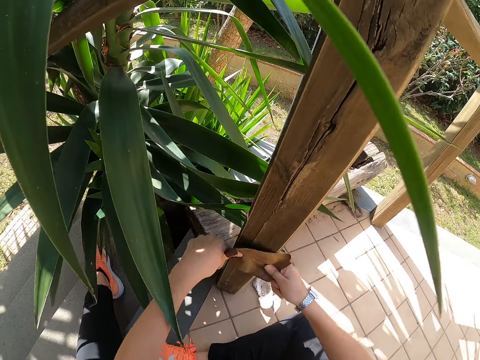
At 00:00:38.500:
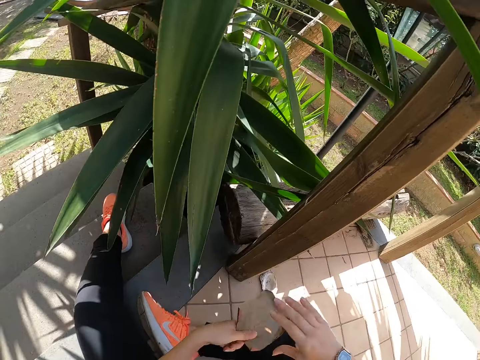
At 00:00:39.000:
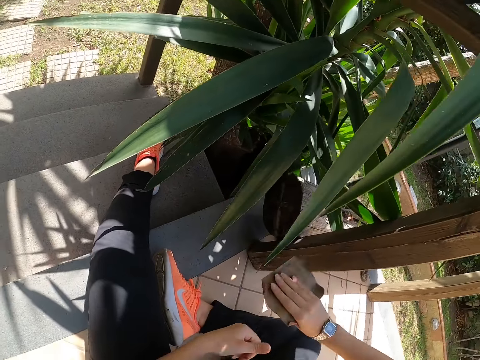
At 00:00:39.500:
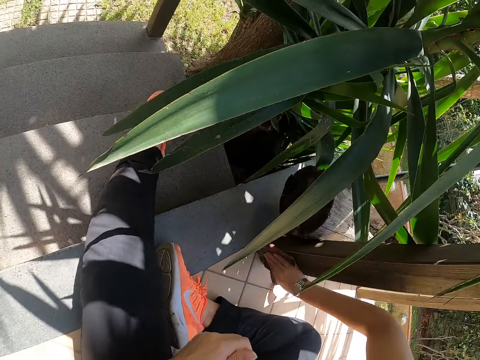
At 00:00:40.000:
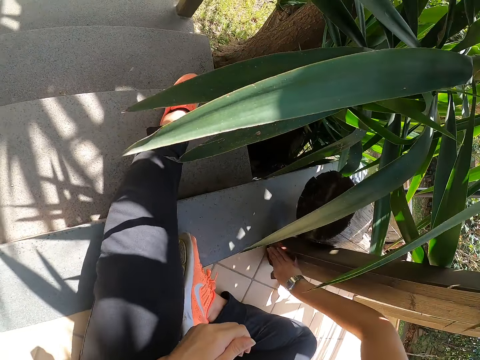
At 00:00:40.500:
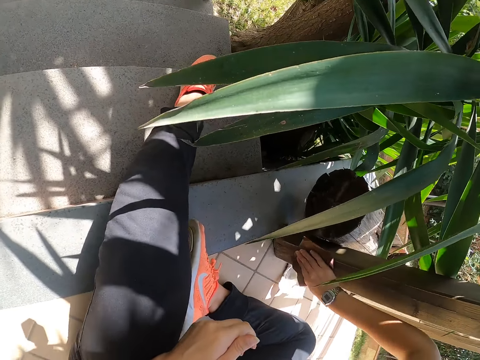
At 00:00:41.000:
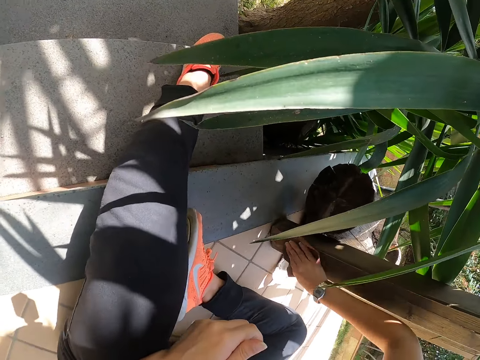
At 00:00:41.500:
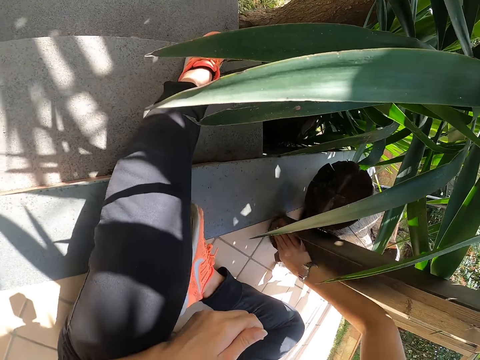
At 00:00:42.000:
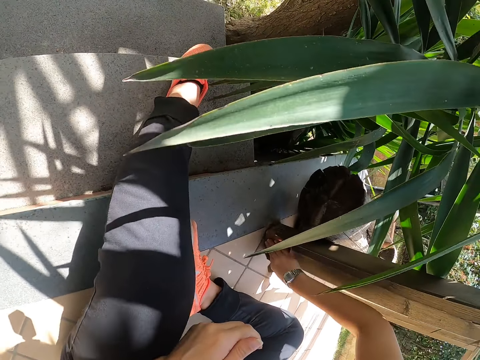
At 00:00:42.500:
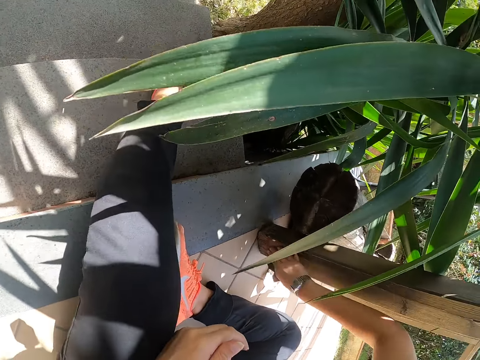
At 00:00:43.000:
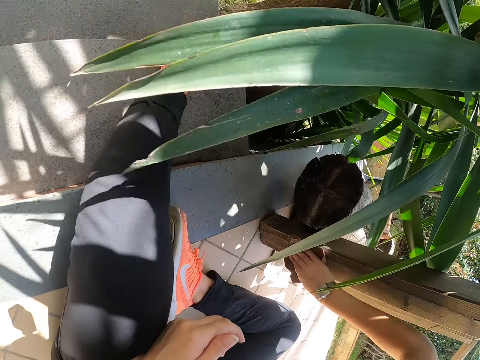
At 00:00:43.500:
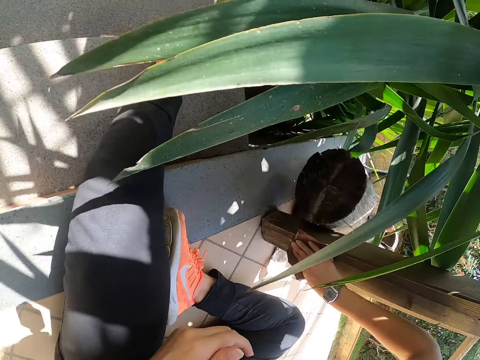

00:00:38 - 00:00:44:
The camera wearer holds the sandpaper with the right hand. They scrub the wood.

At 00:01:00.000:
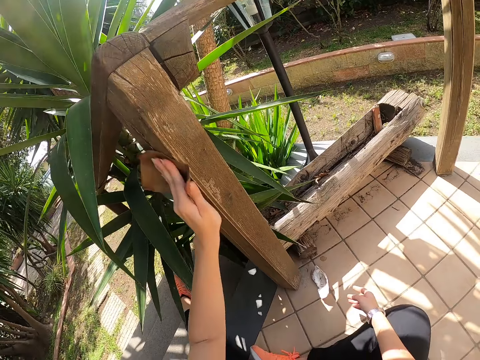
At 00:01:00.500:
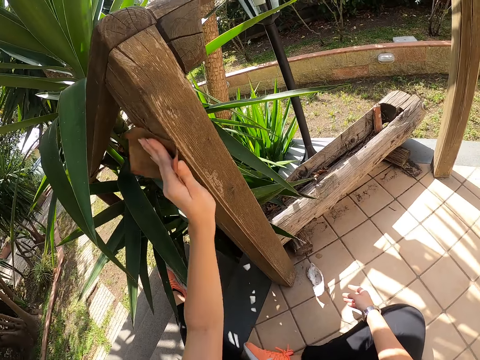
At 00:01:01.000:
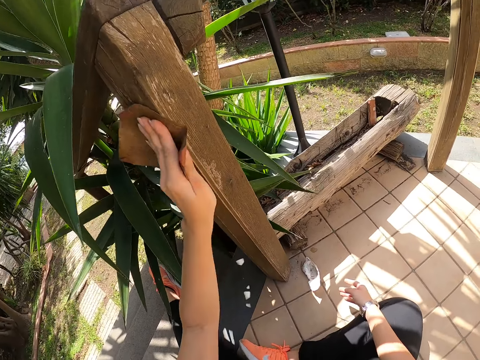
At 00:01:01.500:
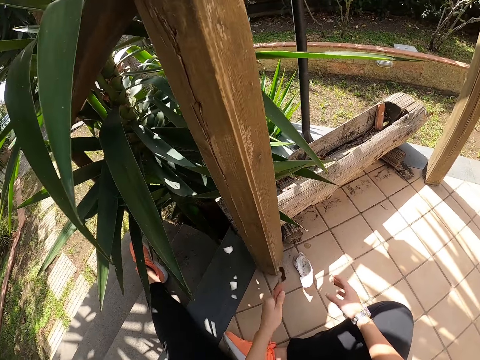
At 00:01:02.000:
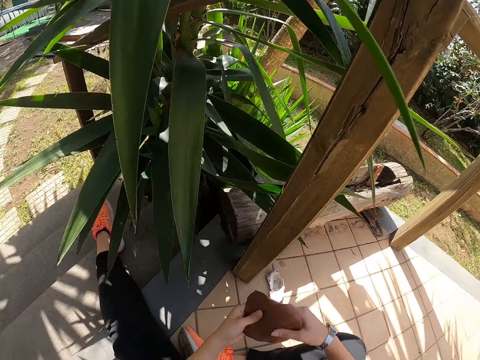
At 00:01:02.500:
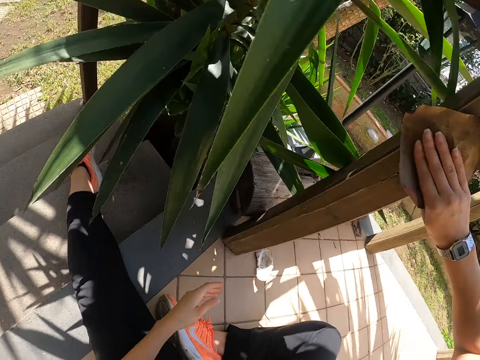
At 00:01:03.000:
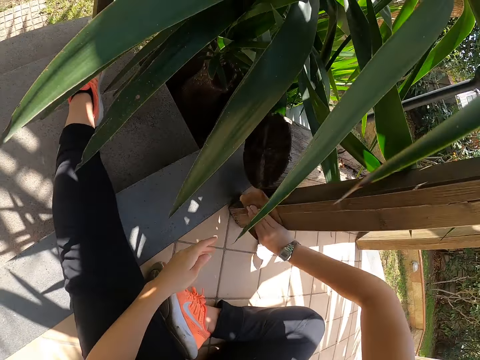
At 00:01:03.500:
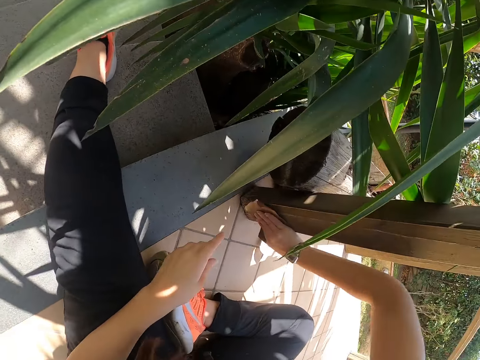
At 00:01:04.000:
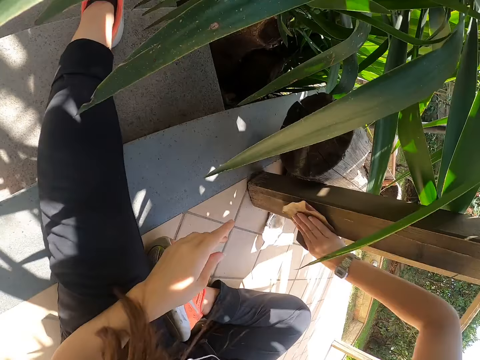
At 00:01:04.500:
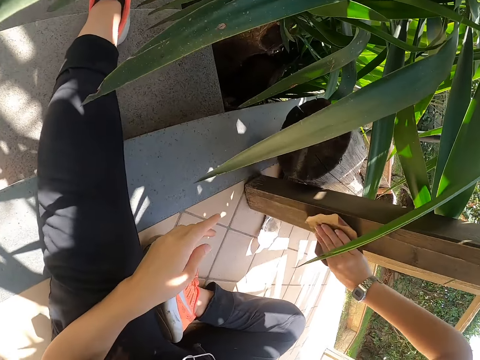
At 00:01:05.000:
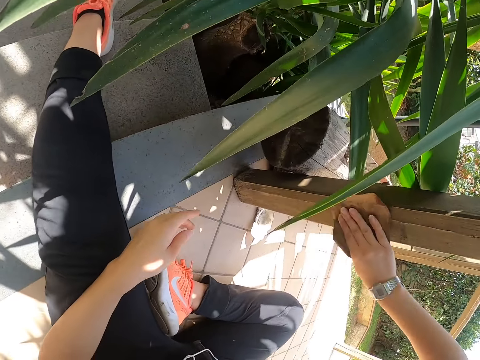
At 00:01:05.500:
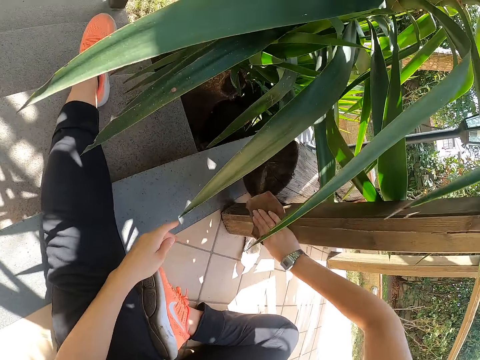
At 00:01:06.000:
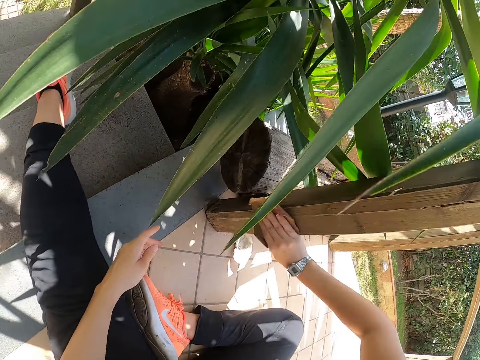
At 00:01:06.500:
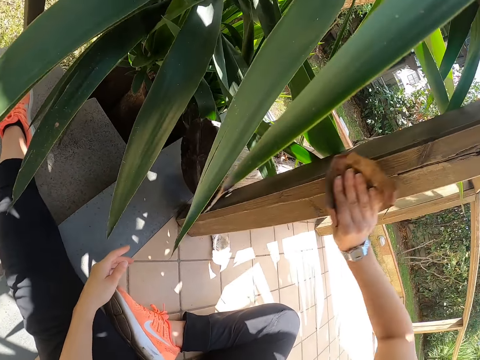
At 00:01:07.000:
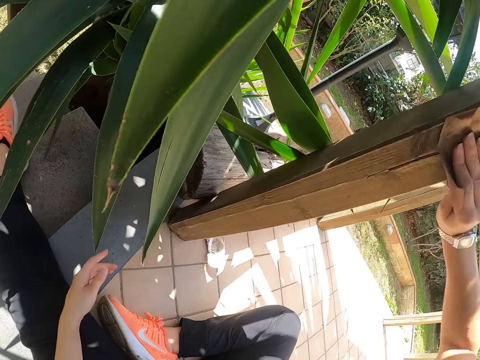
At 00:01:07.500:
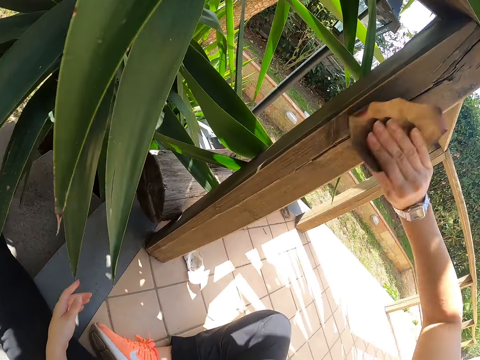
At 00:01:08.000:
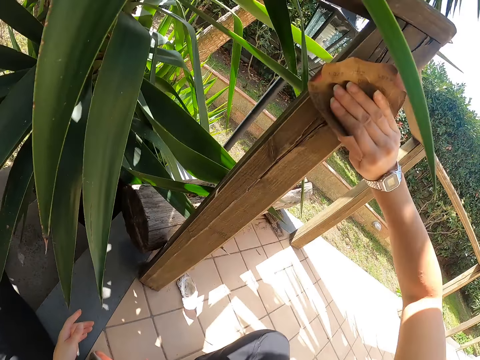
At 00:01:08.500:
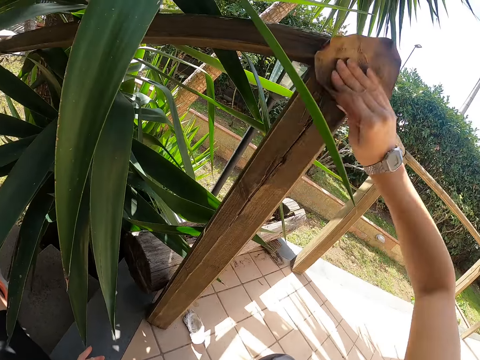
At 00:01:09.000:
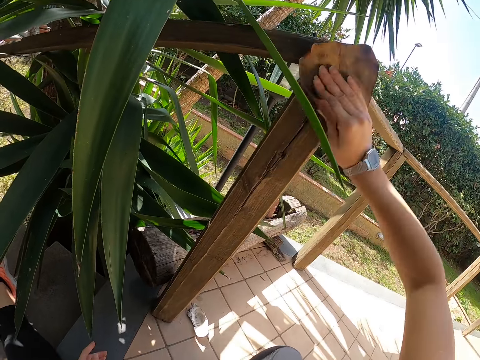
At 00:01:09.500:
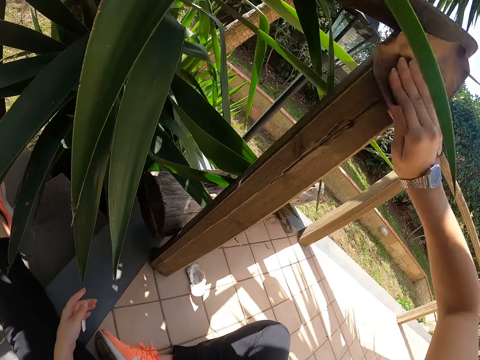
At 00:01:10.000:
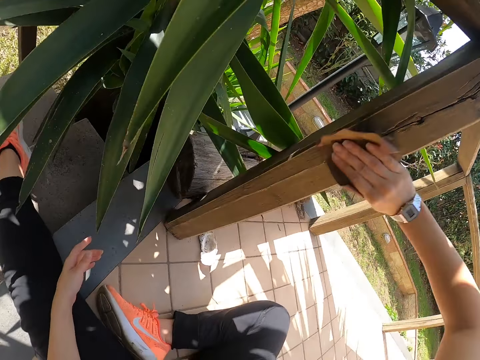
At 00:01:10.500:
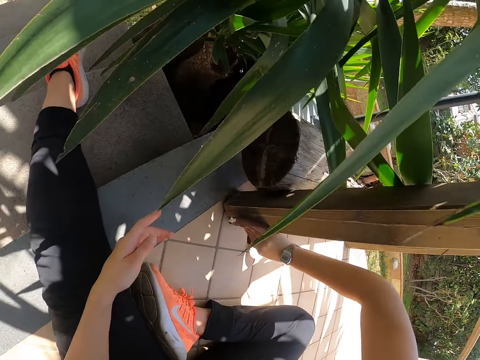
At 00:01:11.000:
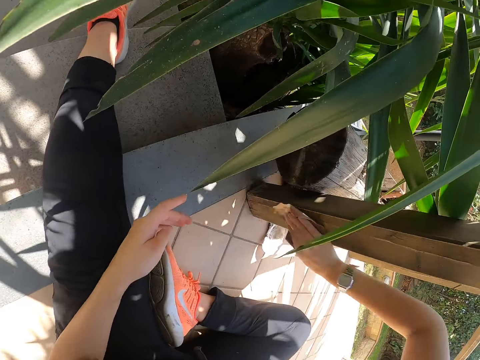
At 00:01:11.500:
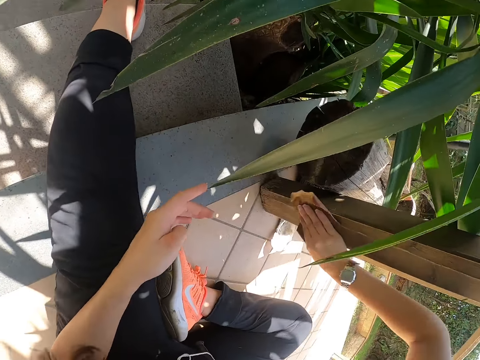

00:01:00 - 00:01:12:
The camera wearer places the sandpaper on the right hand. They scrub the wood with the right hand.

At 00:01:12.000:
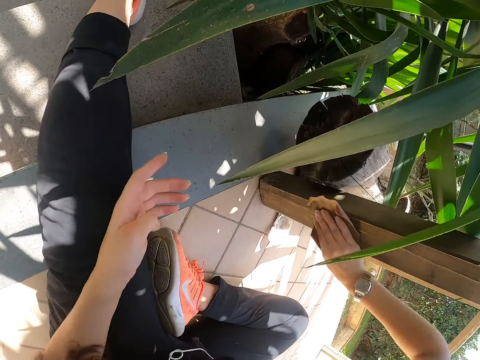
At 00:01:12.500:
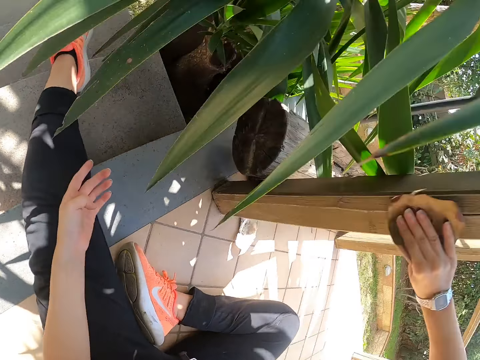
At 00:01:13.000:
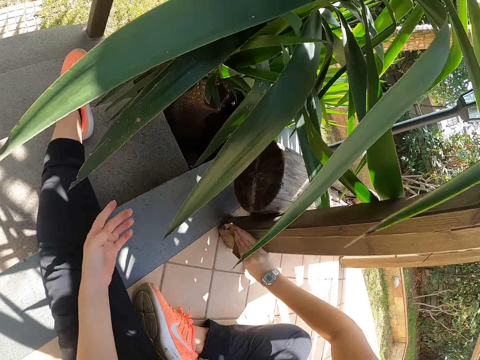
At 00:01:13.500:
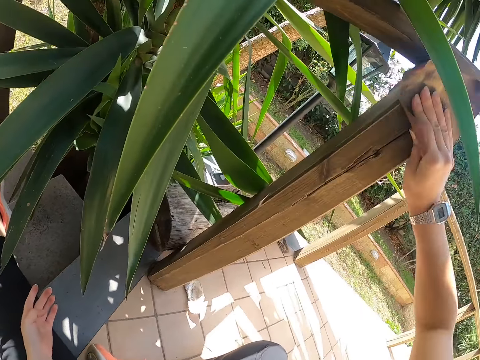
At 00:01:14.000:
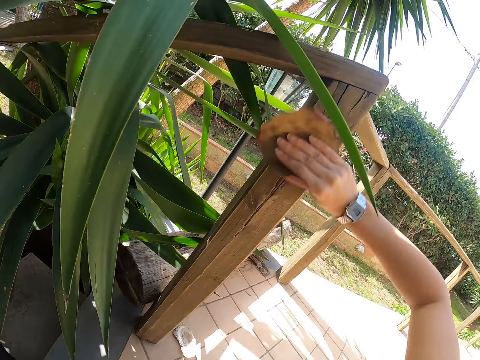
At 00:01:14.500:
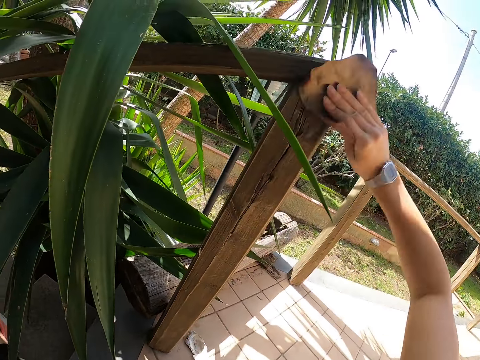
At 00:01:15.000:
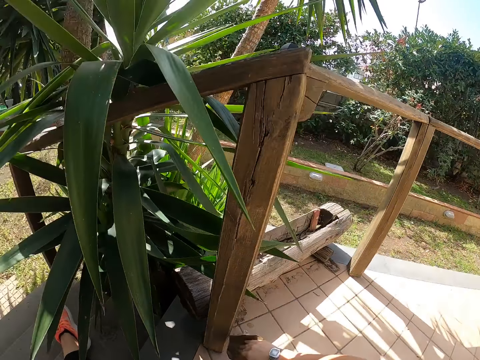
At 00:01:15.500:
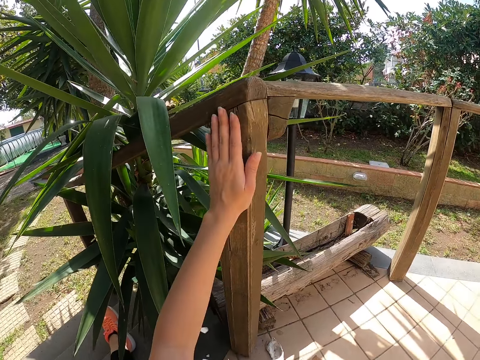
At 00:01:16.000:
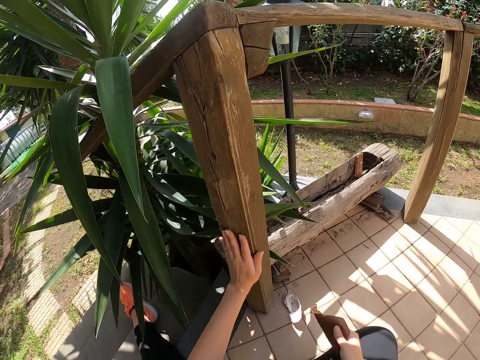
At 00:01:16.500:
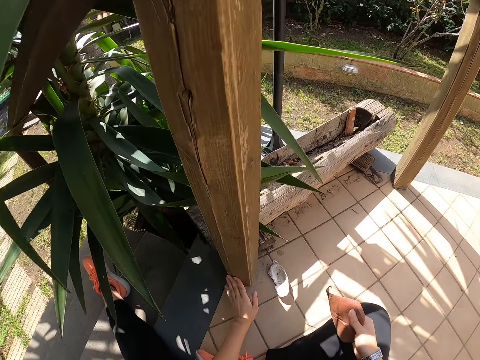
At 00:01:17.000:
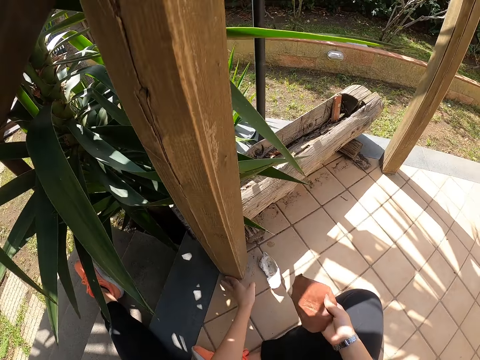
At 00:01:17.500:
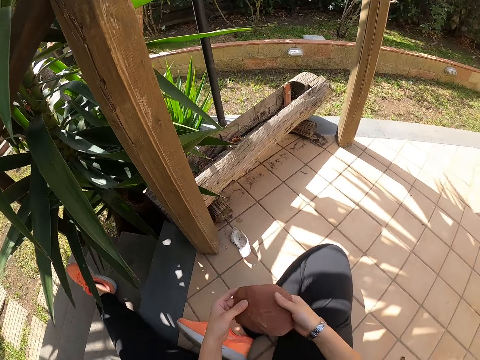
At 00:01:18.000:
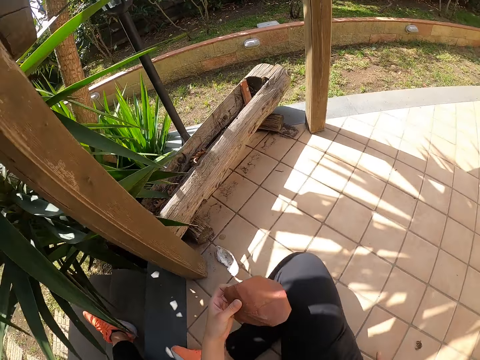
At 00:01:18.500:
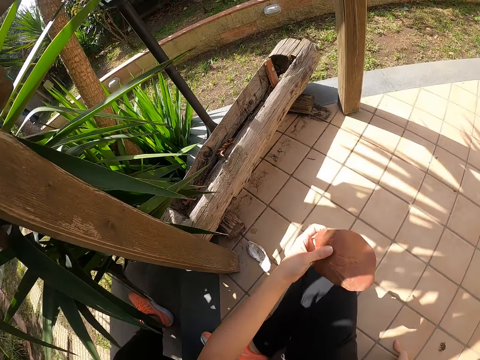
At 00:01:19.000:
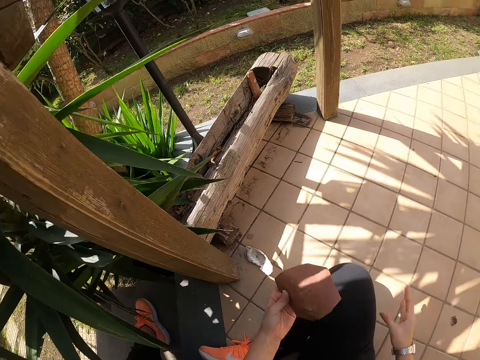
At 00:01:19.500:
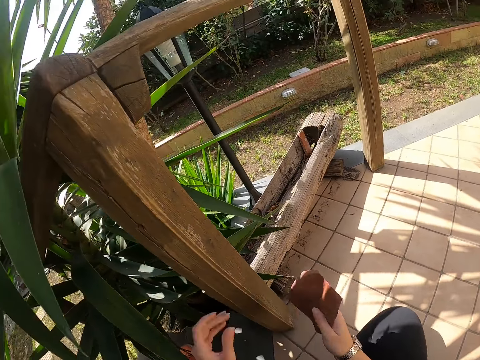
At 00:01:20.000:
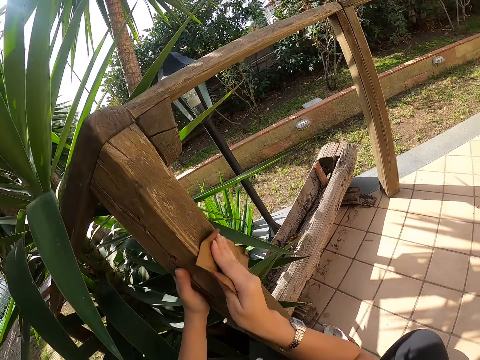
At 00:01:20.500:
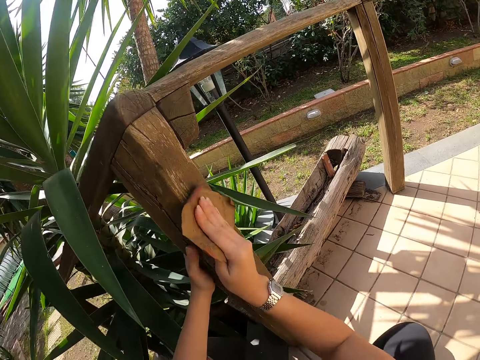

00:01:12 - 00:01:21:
The camera wearer feels the wood with the left hand. They place the sandpaper on the left hand. They adjust their body. They place the sandpaper on the right hand. They smoothen the wood with the sandpaper. They hold the wood with the left hand.
